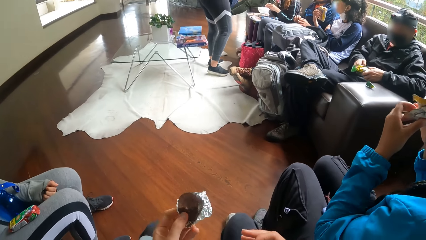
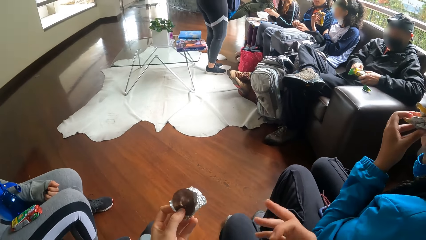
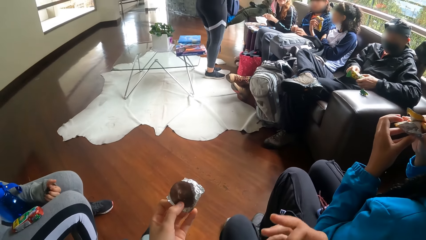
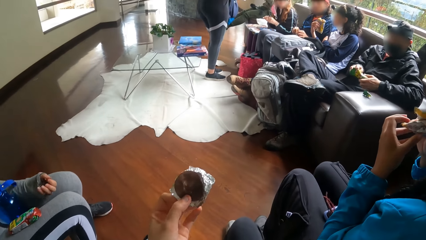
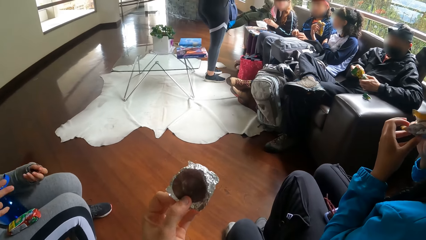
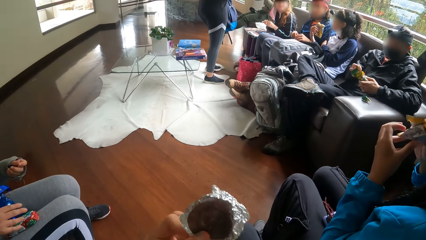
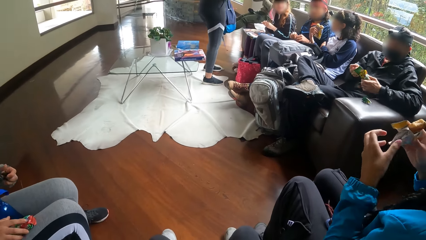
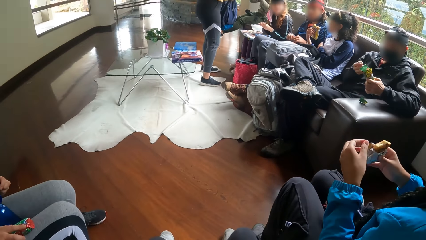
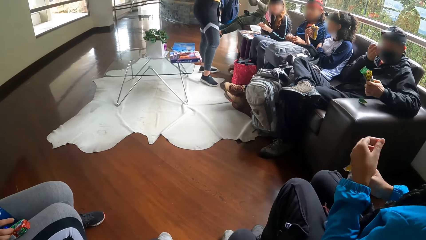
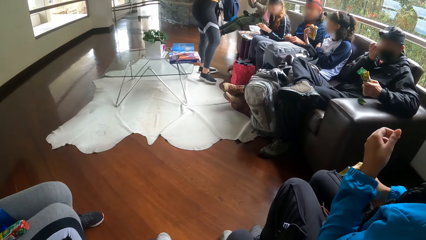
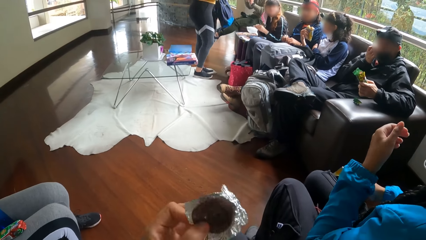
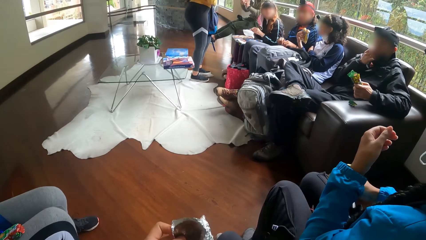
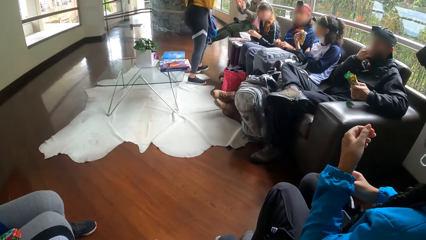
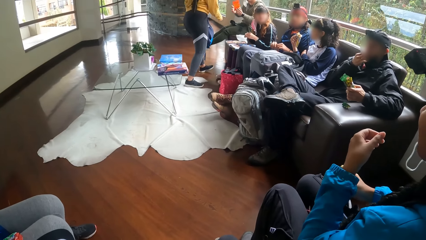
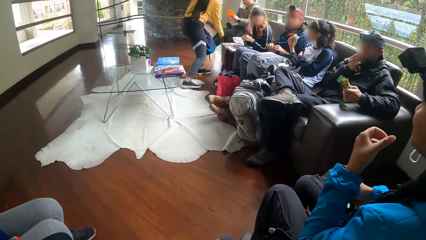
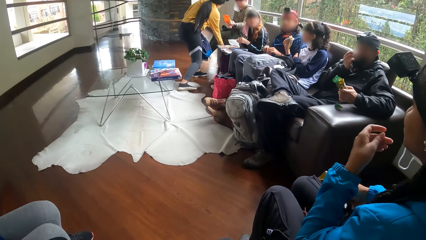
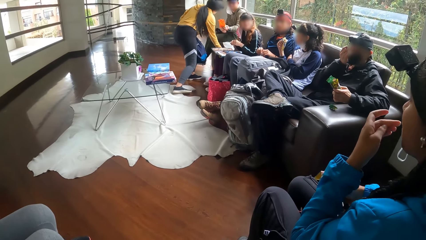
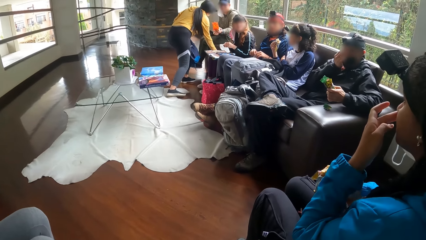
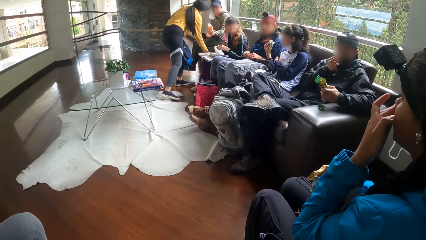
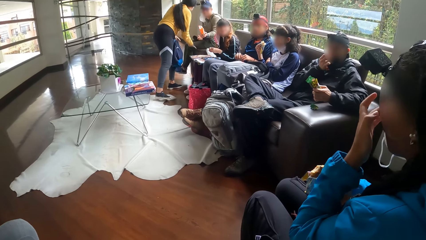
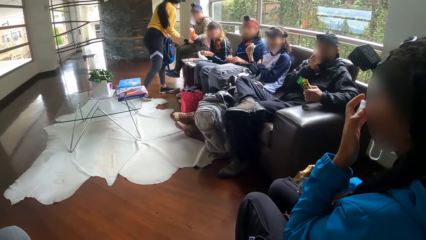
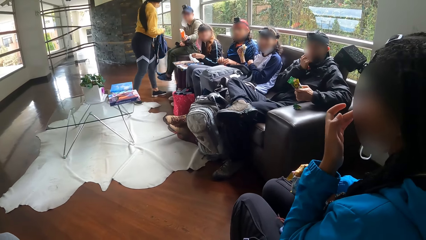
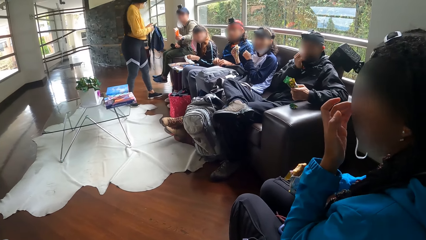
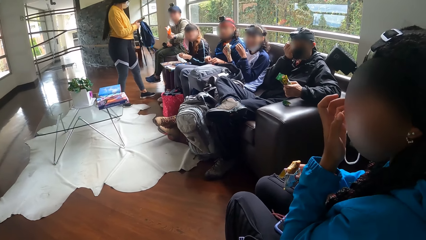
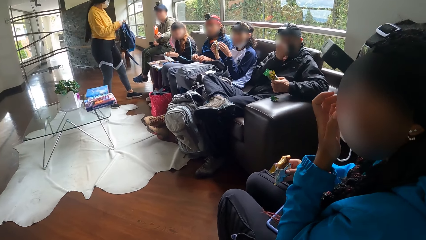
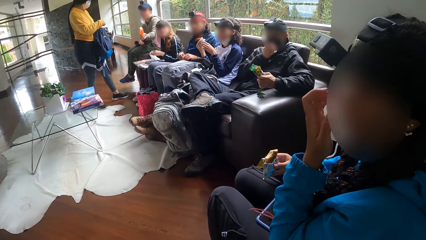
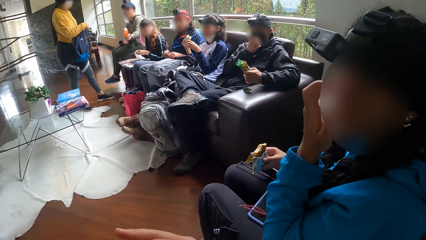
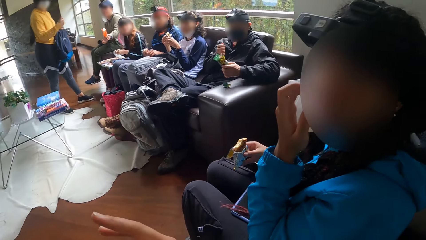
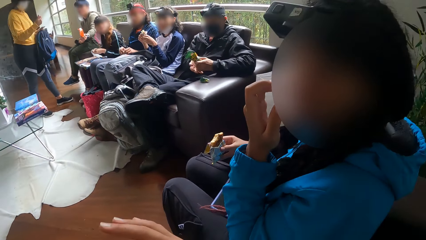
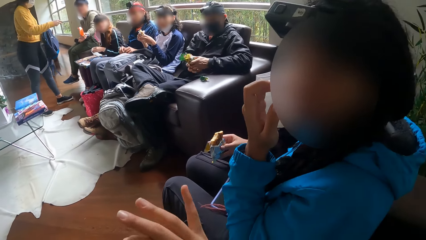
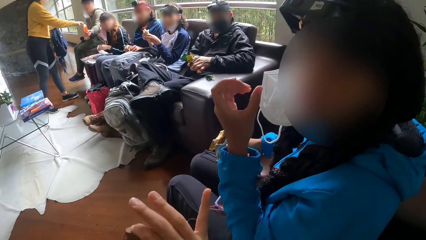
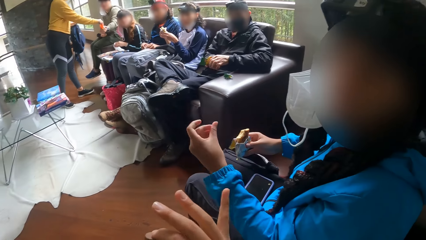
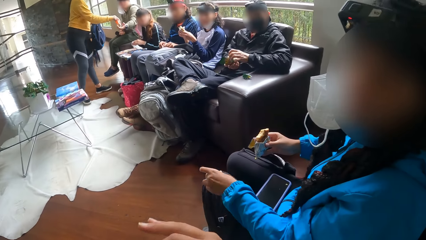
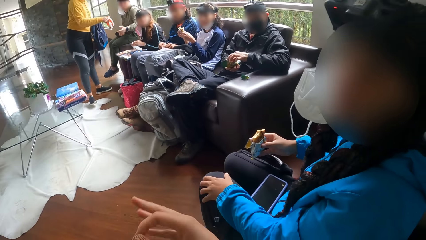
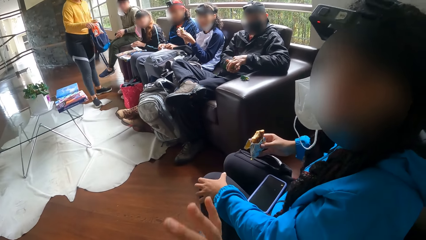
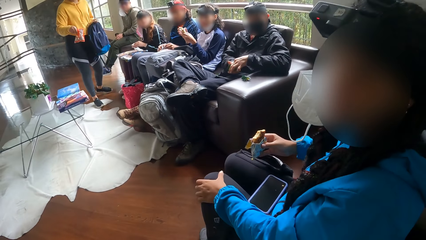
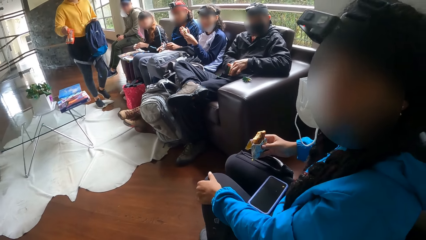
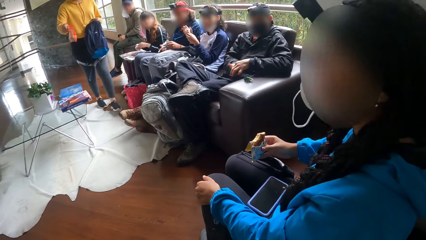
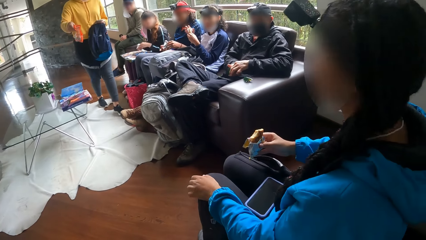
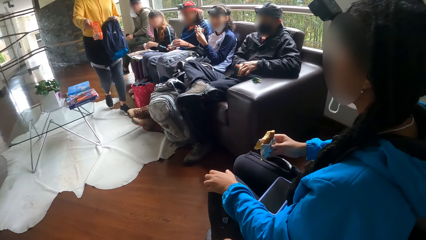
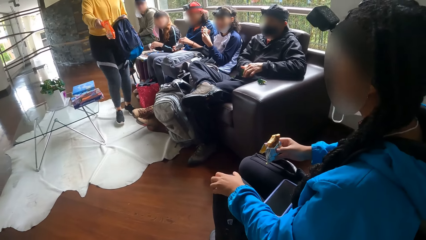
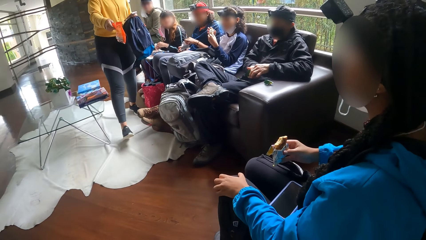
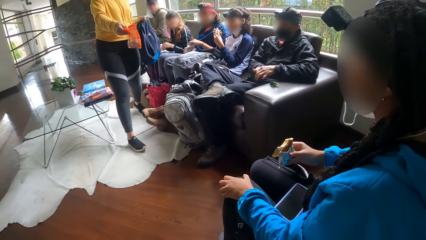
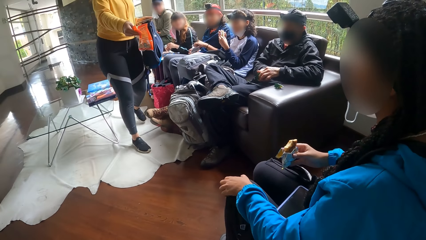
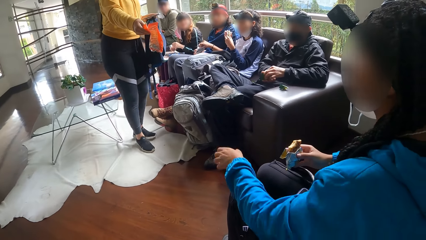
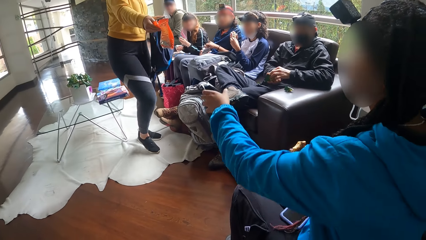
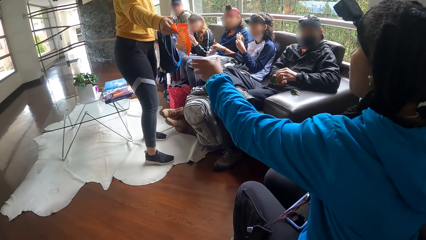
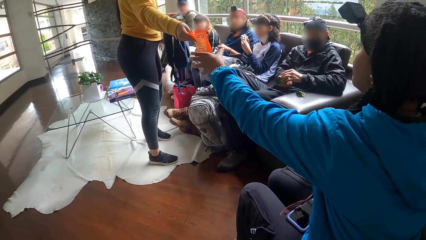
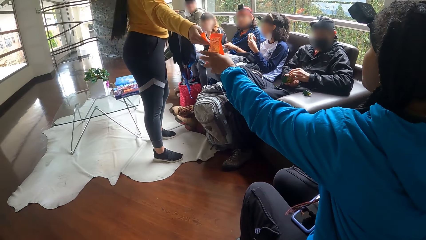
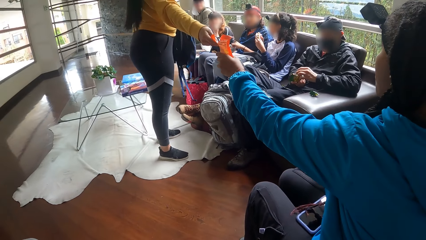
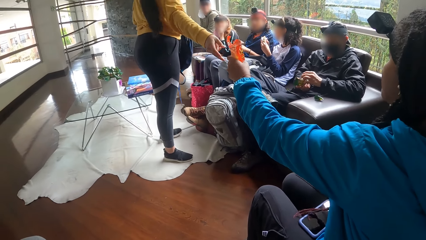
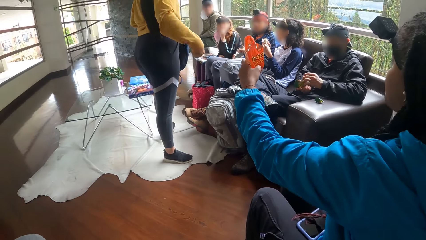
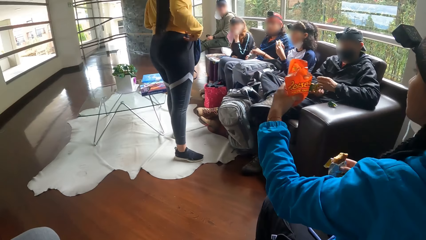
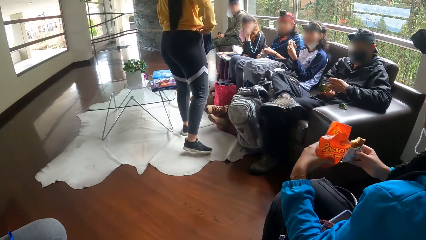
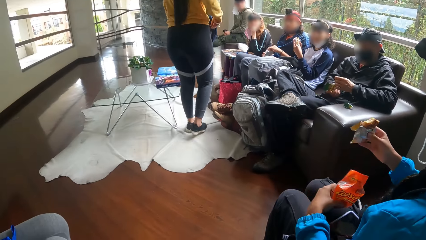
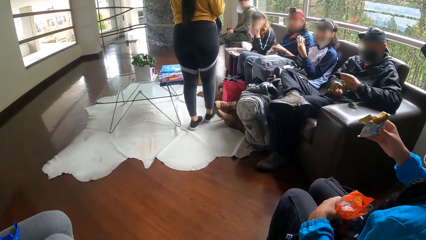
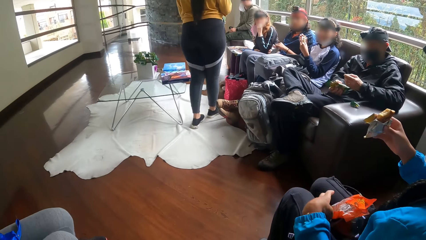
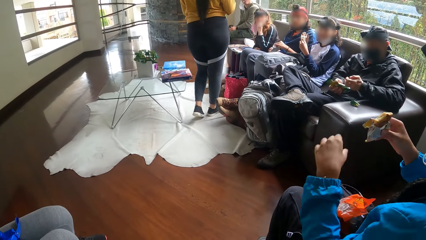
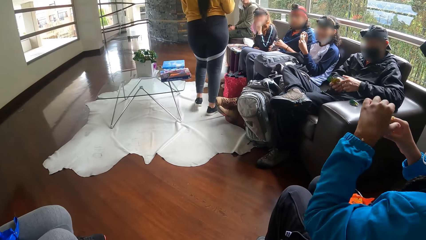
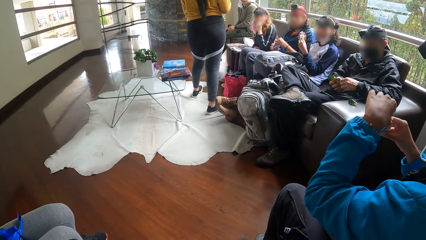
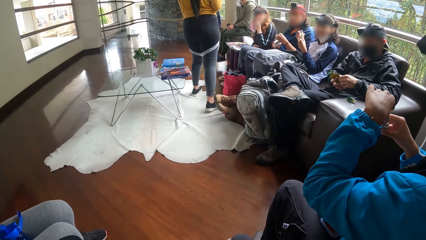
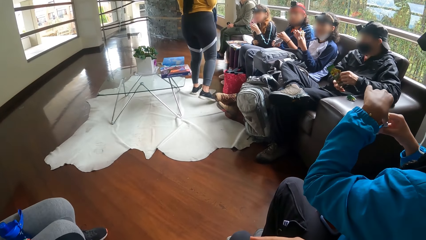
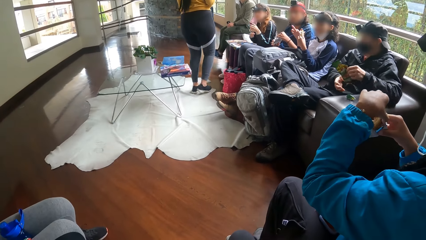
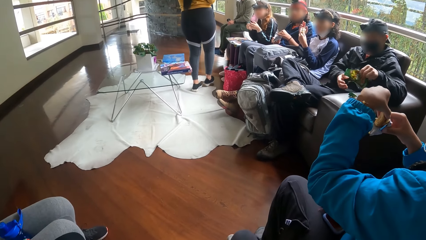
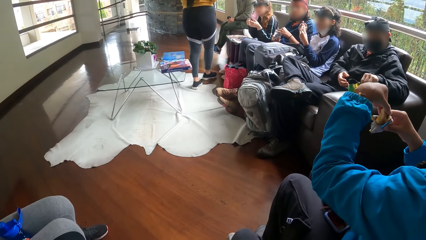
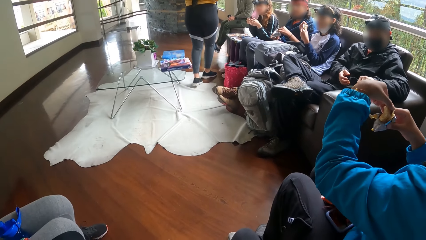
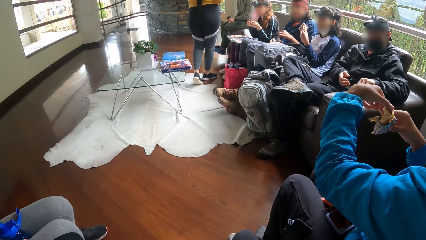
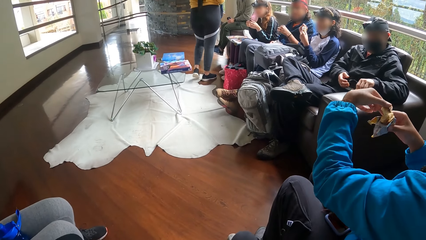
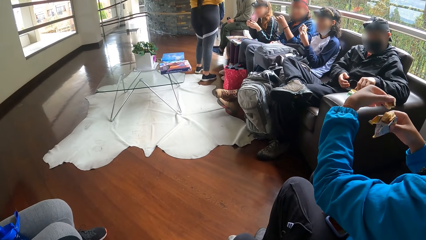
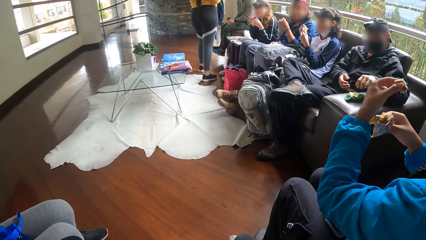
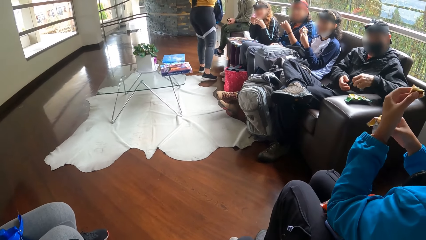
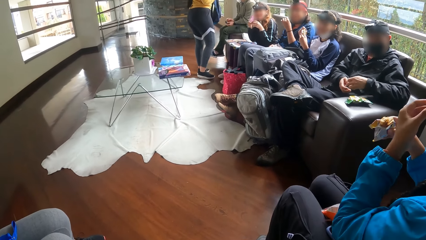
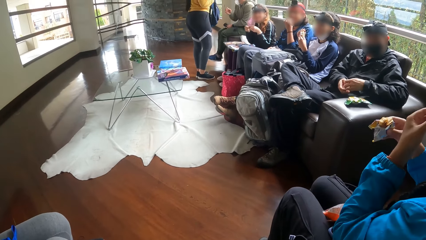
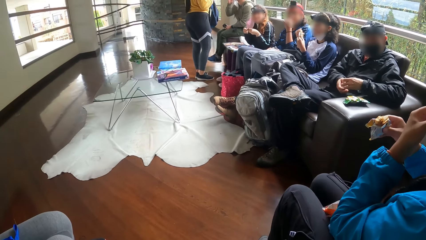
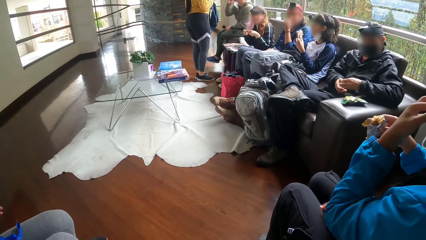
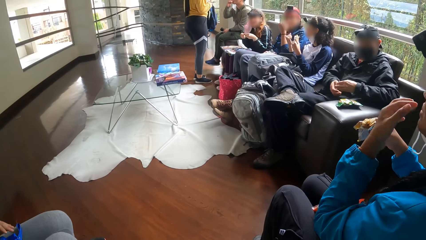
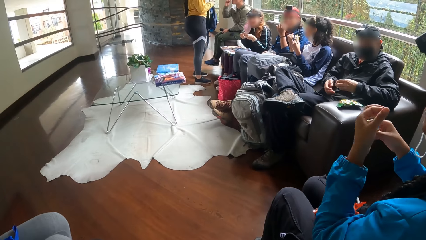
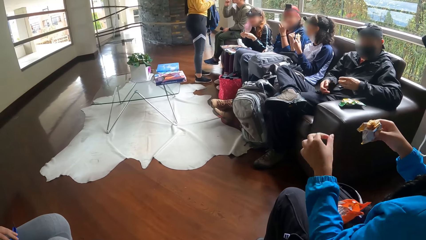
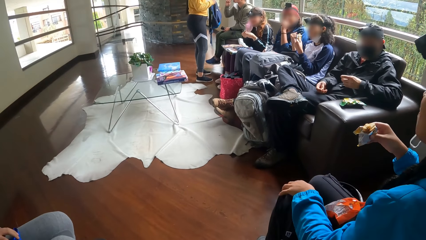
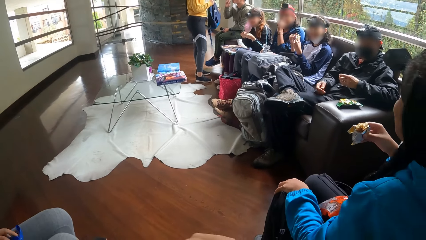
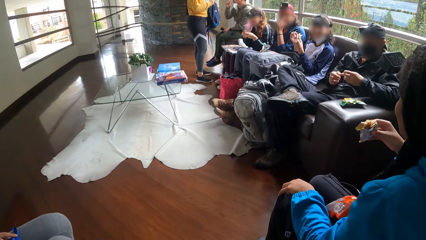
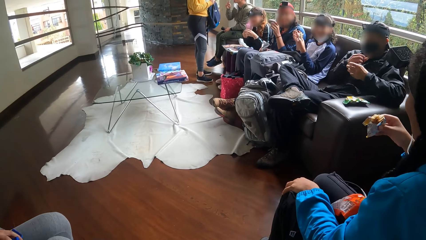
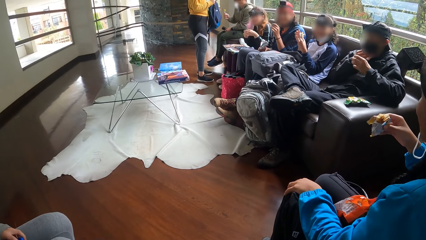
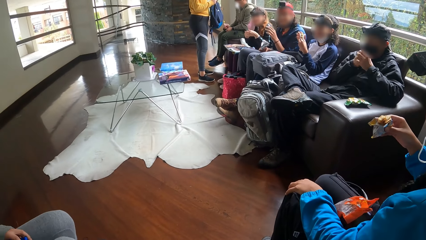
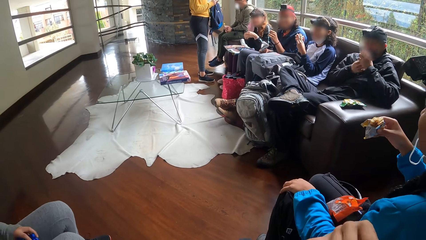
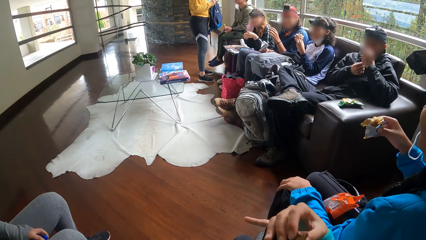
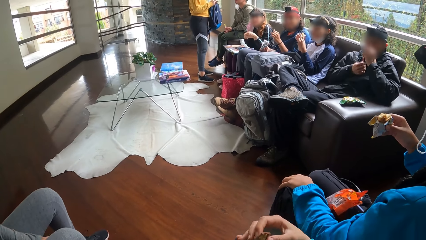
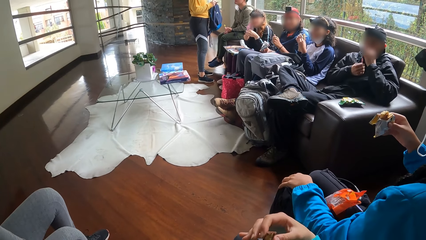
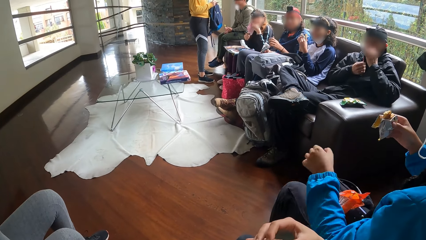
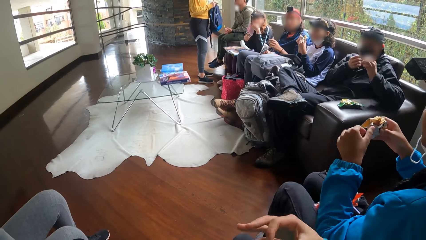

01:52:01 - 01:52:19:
A woman puts a biscuit into her mouth with both hands. Another woman carries her phone from the chair with her right hand. The other woman collects a biscuit from a man with her right hand. The other woman gives the first woman the biscuit with her right hand. The first woman collects the biscuit with her left hand. The other woman touches the snack. The first woman cuts the biscuit with her left hand and puts the biscuit in her mouth with her left hand.
